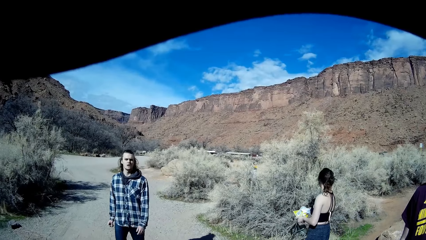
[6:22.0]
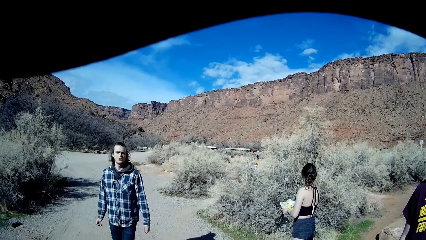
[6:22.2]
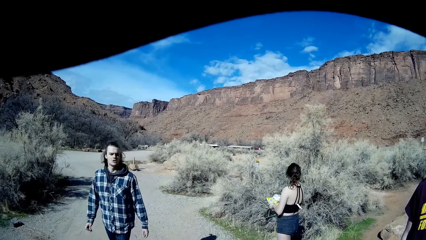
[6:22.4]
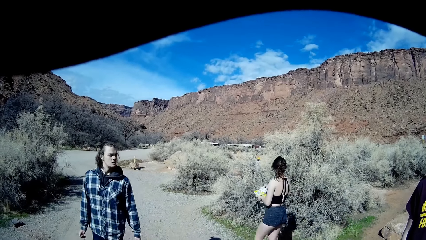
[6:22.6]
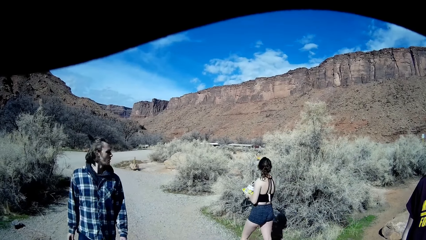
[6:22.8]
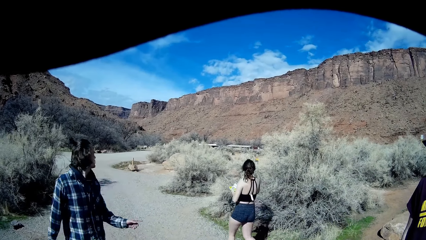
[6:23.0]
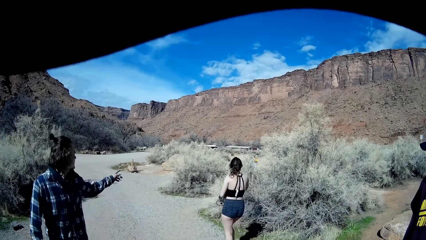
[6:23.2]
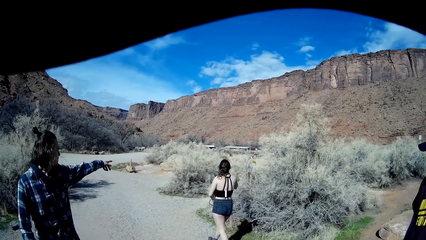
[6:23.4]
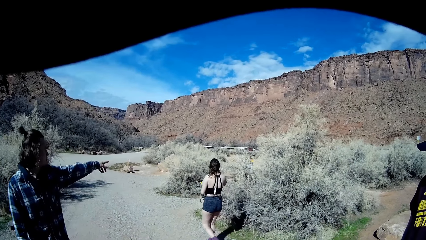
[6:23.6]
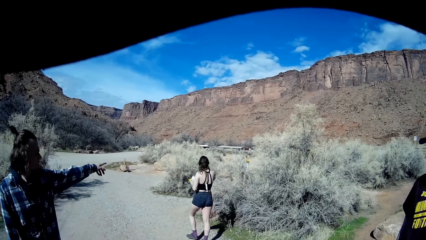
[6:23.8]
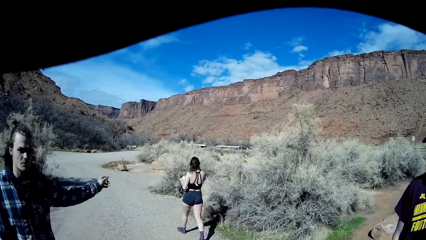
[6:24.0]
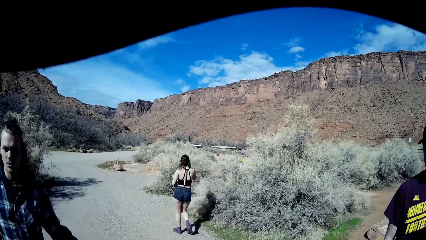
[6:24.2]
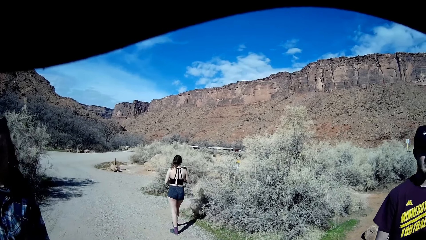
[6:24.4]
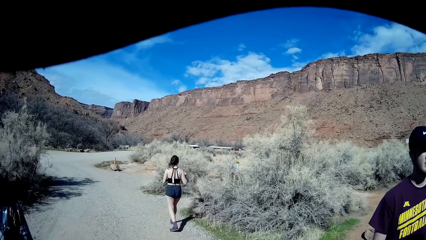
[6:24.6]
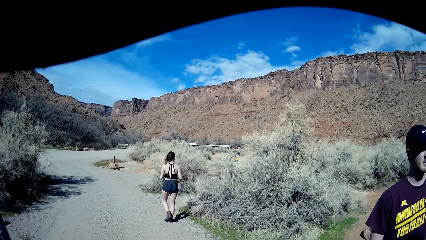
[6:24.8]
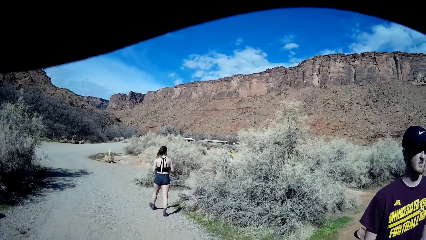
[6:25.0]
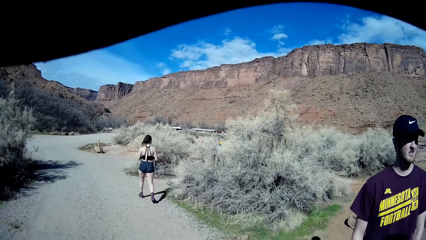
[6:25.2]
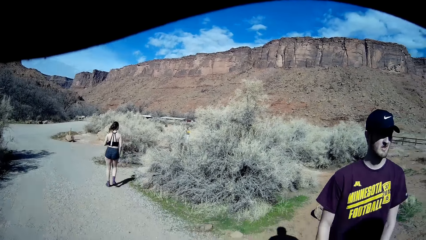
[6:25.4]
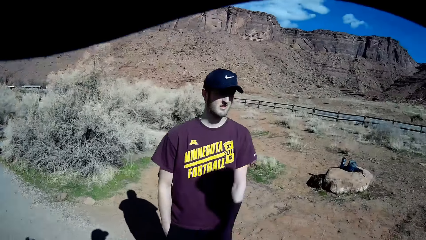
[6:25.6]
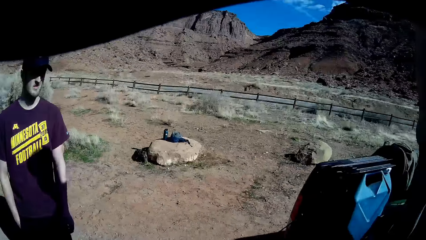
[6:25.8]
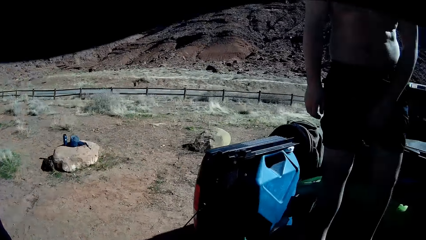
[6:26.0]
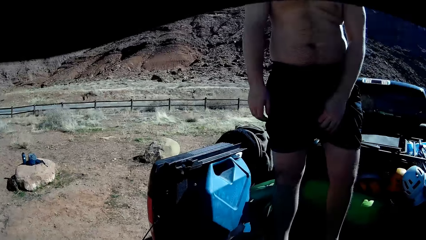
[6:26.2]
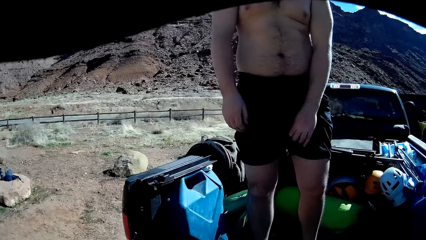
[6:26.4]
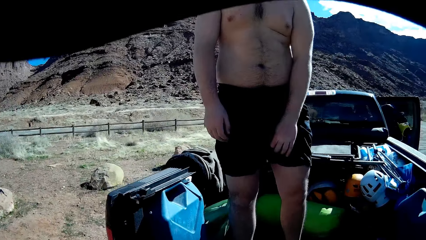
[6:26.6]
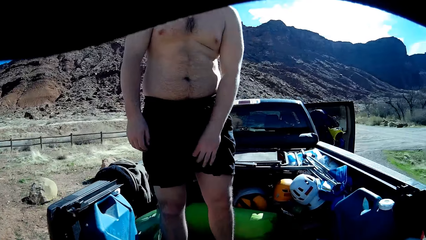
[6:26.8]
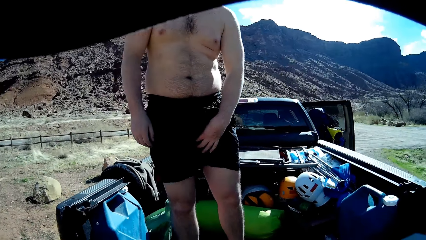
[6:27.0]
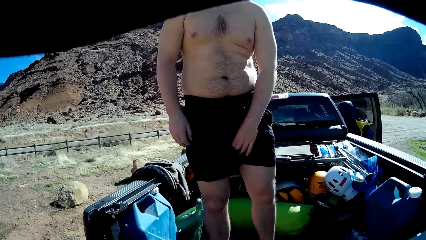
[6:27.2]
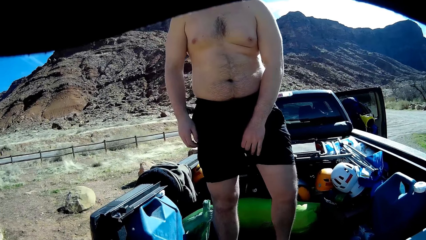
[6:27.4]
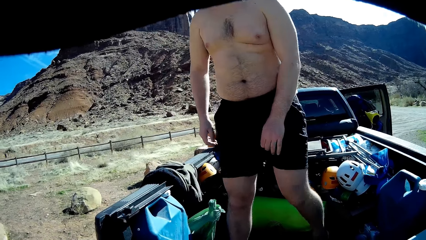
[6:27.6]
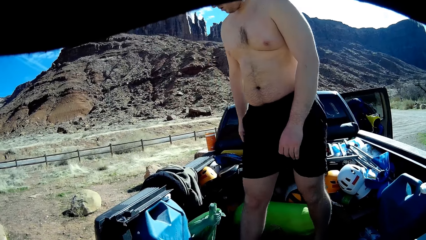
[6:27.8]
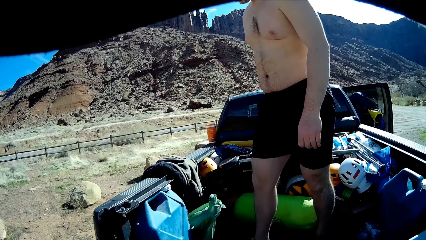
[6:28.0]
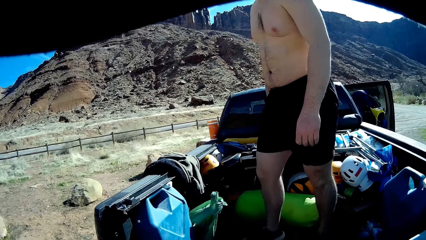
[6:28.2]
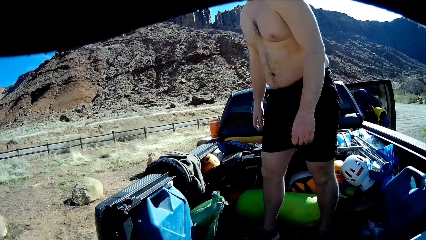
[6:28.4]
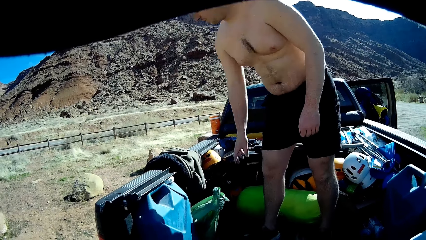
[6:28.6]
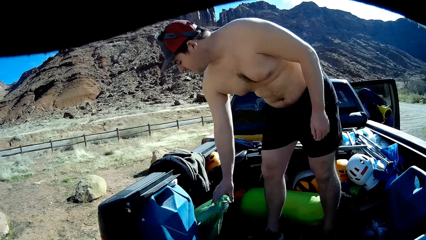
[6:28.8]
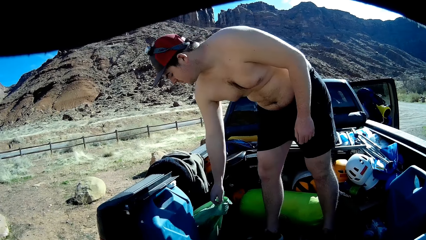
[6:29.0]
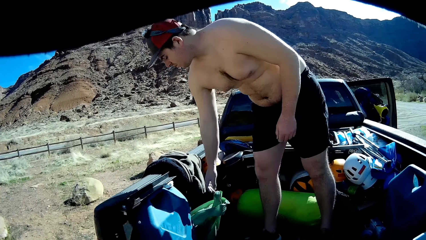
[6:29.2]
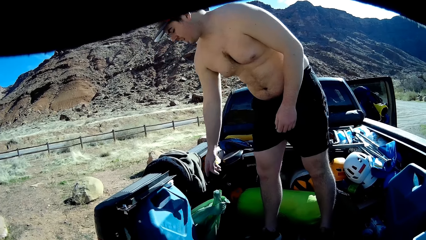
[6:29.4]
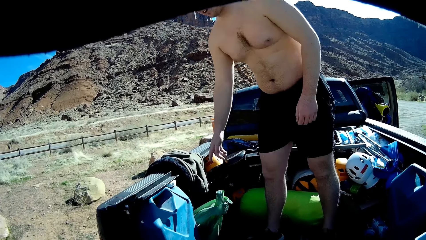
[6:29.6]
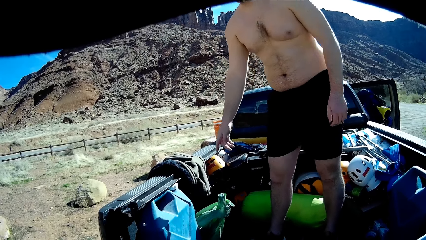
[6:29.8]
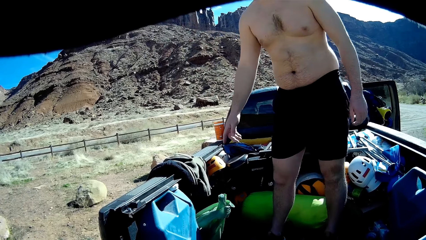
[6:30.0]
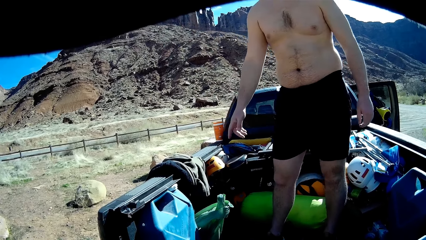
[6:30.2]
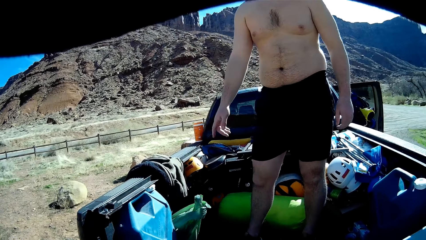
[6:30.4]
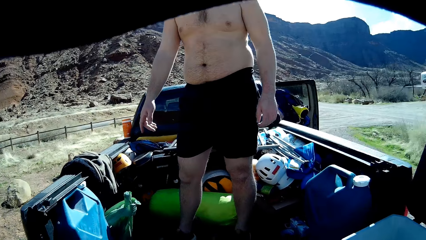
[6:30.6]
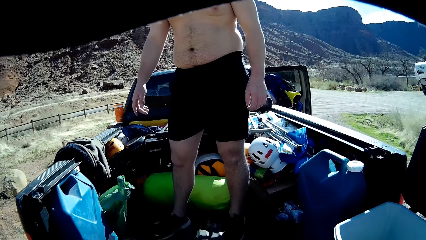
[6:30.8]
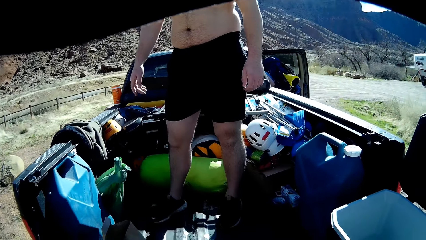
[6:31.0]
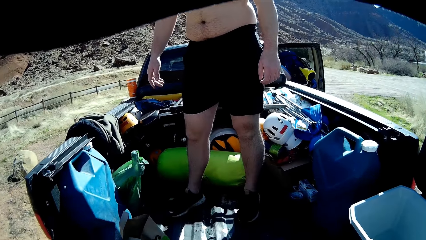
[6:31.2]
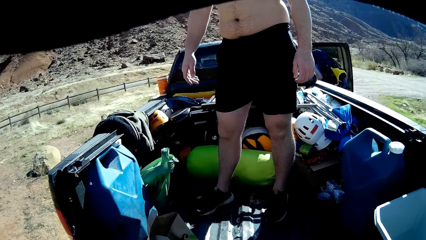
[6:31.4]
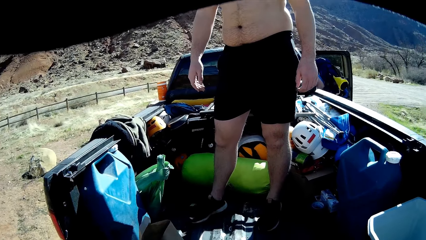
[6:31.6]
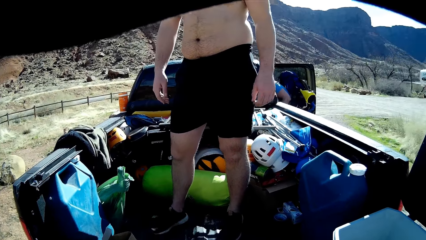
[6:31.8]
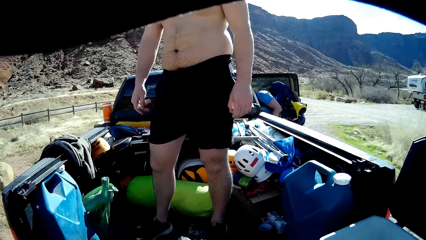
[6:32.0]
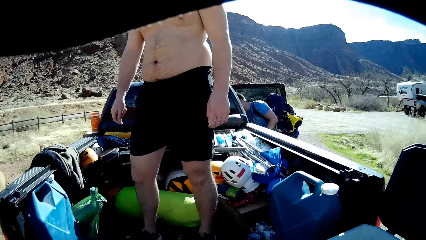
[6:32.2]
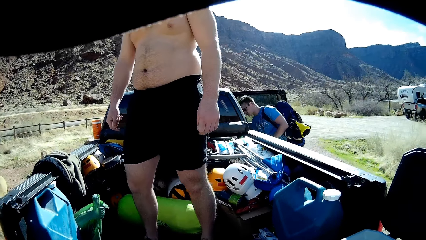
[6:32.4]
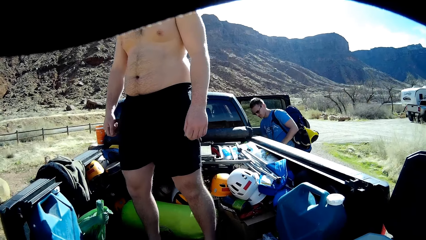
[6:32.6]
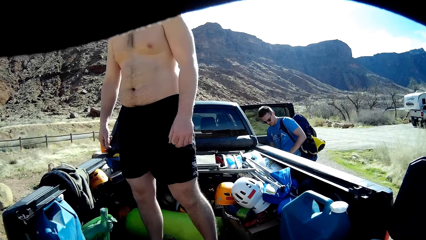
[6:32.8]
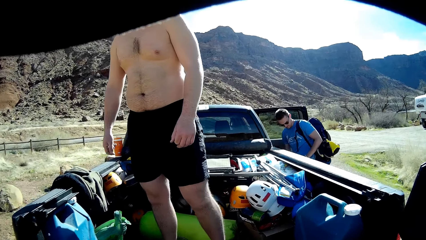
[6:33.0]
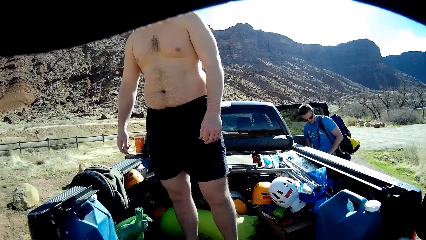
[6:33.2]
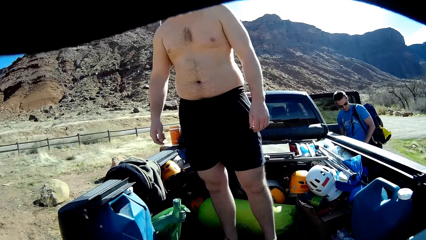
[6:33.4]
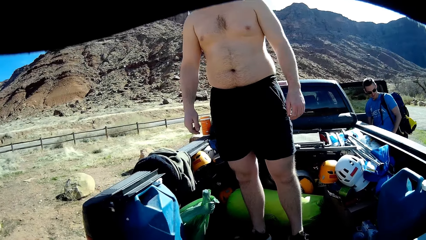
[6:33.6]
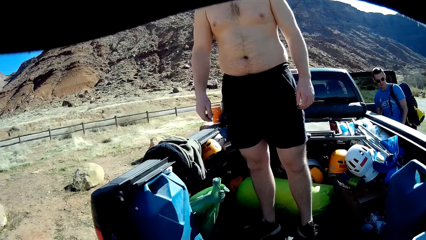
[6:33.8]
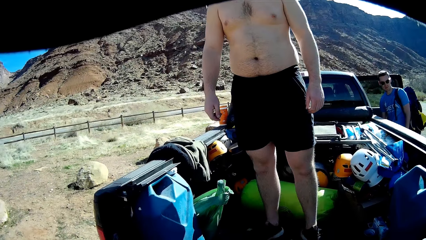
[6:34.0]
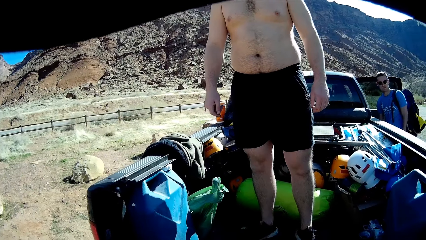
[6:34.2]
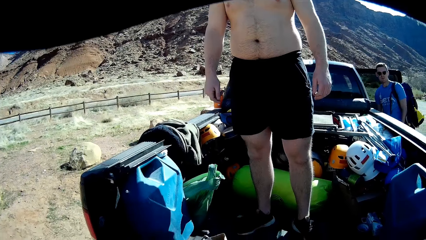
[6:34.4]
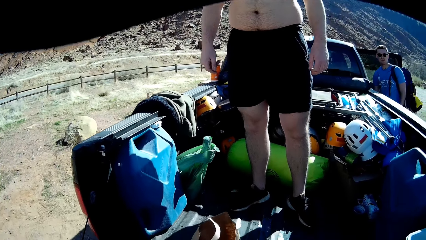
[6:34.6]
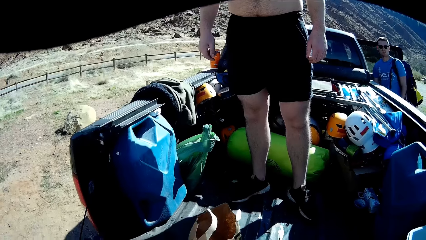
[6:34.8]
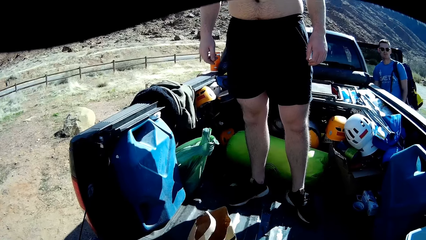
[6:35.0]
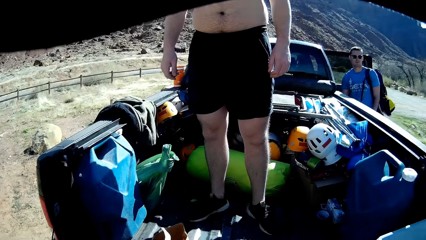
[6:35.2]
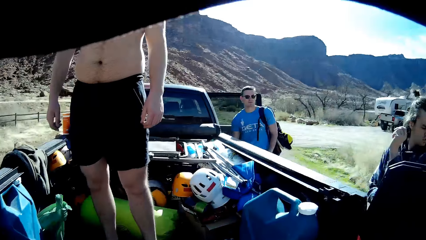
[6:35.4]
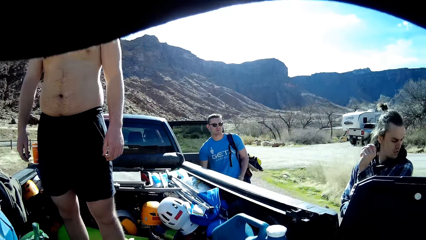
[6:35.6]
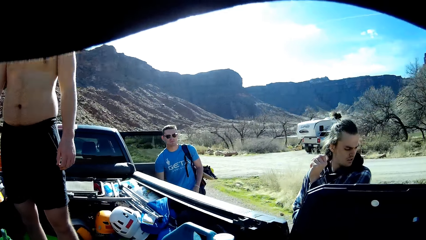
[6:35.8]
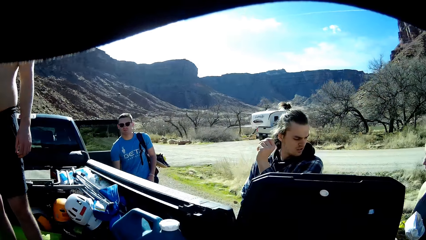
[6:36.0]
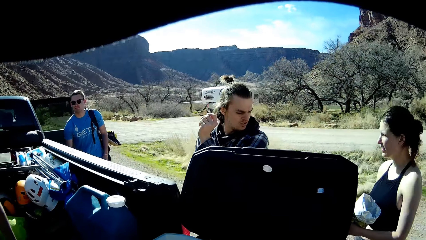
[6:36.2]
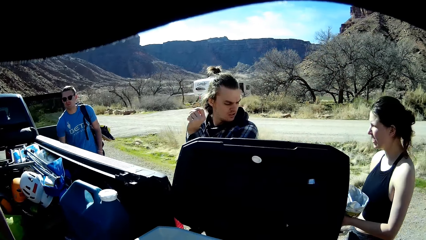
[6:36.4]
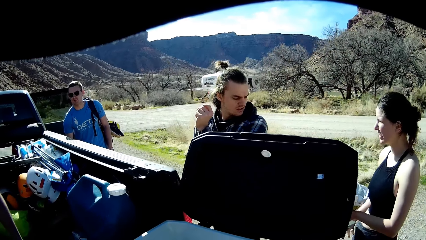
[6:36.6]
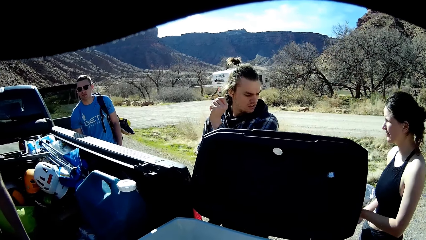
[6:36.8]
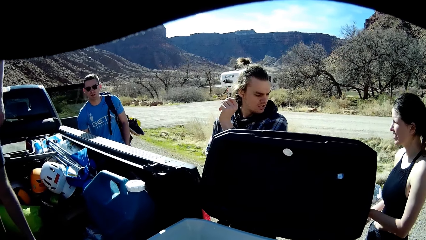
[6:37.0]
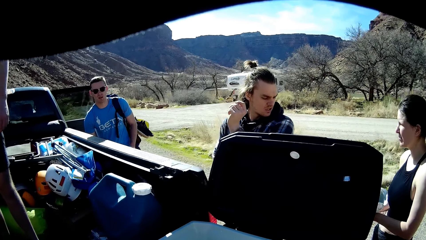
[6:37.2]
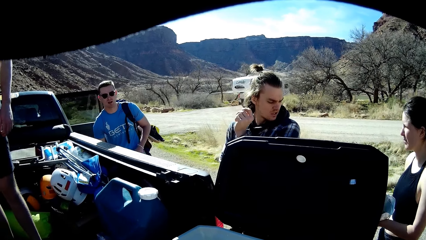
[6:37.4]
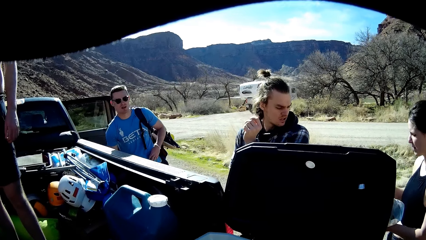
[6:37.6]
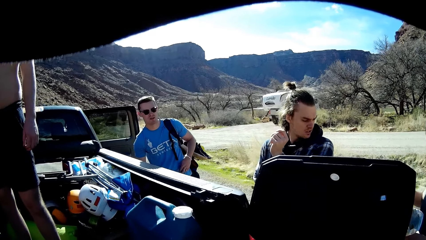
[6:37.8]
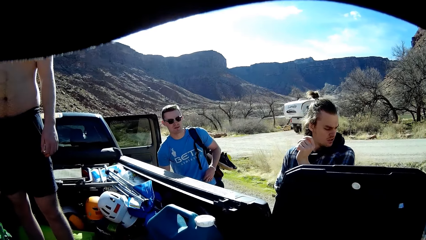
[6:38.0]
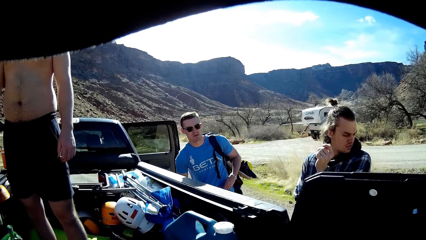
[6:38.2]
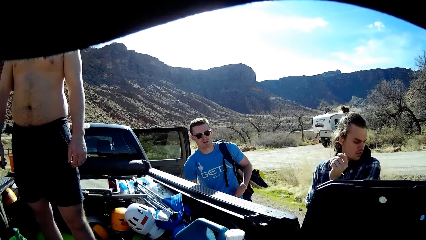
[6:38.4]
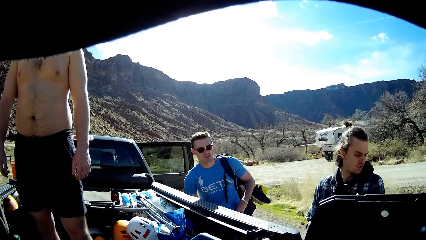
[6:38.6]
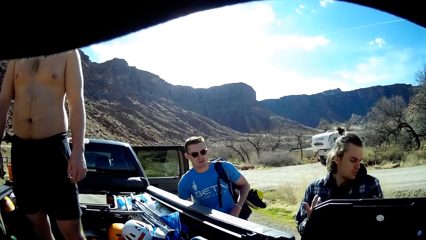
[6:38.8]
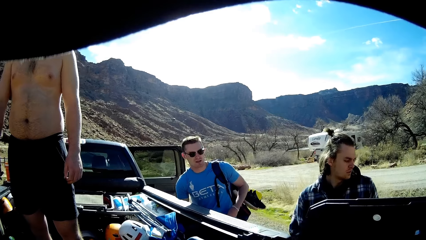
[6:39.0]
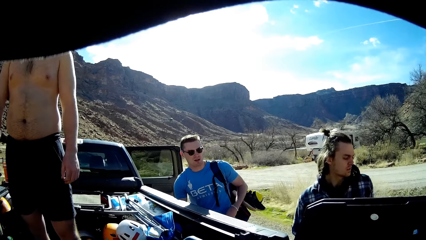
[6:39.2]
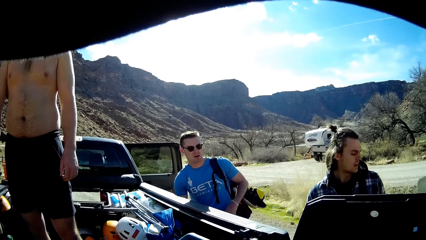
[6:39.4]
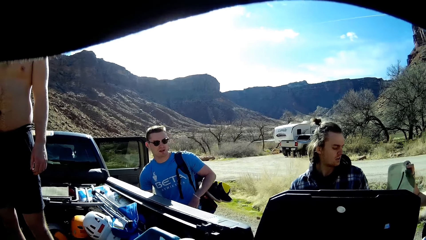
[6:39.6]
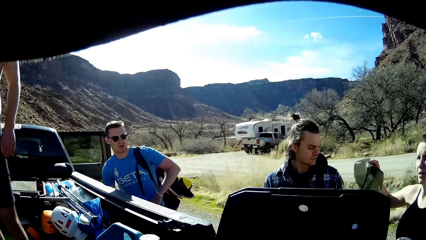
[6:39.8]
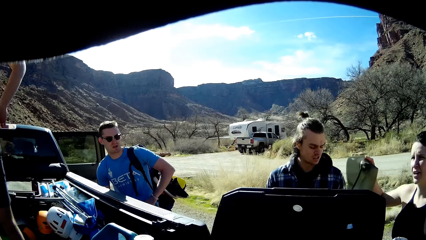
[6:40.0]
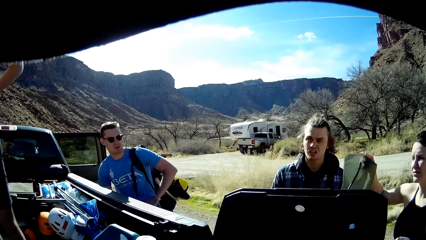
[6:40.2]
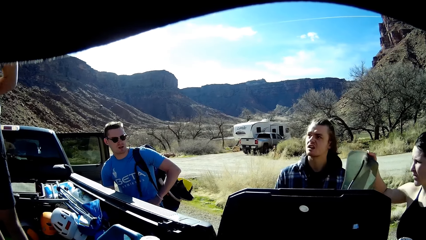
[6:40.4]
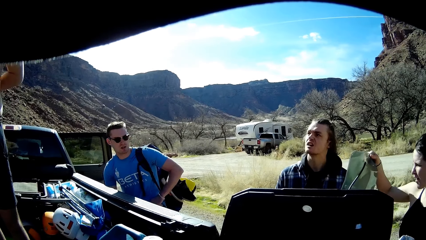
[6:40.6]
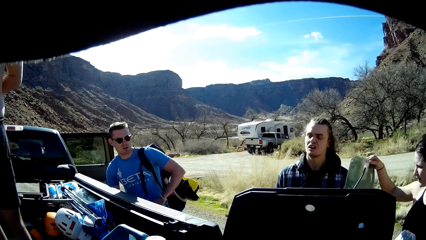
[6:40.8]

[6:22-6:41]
A woman walks in the open field. The woman walks towards a bush. A man touches a green plastic bag with his right hand. Another man stands on top of the truck. A third man interacts with the woman.
